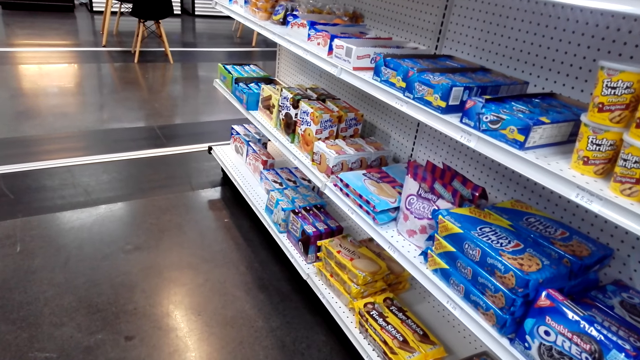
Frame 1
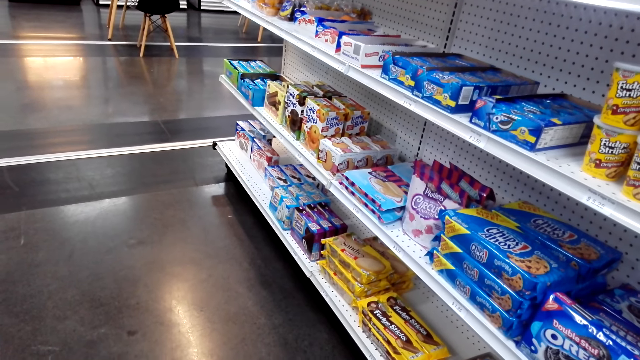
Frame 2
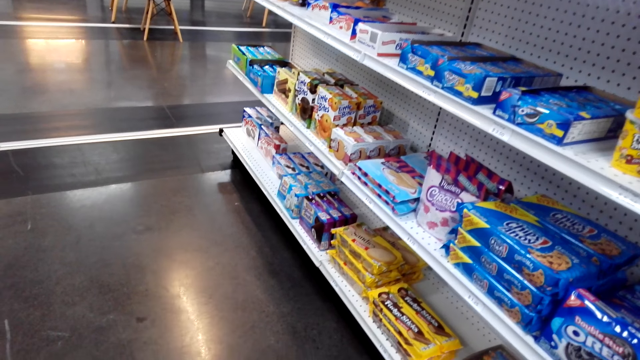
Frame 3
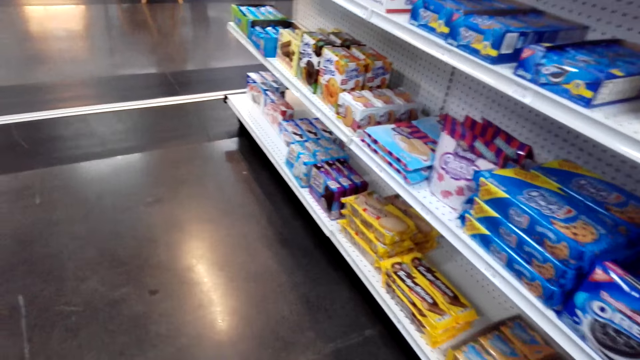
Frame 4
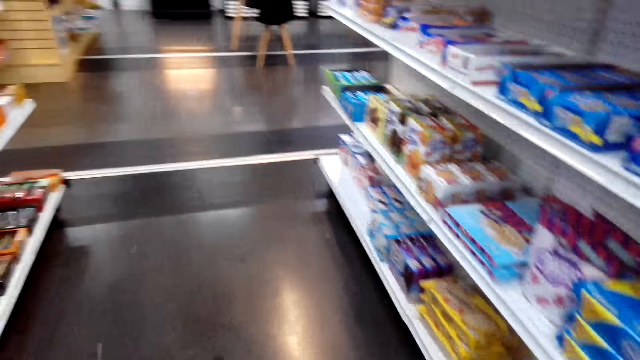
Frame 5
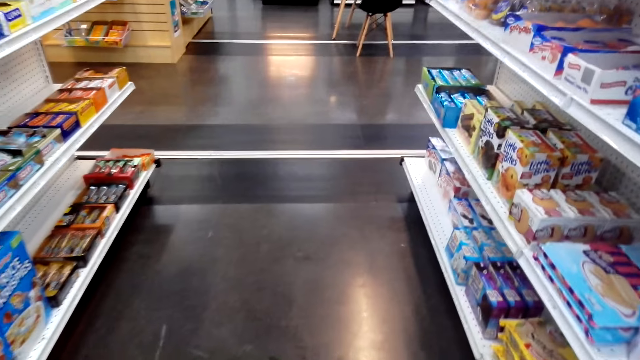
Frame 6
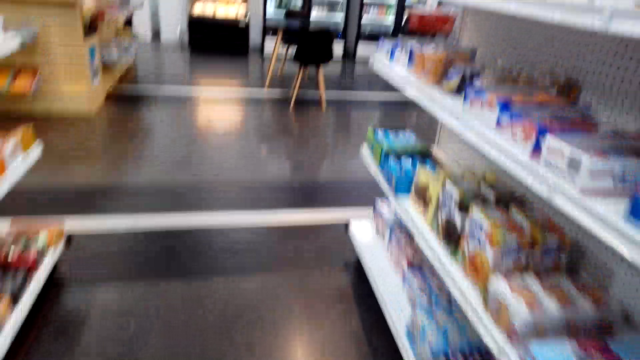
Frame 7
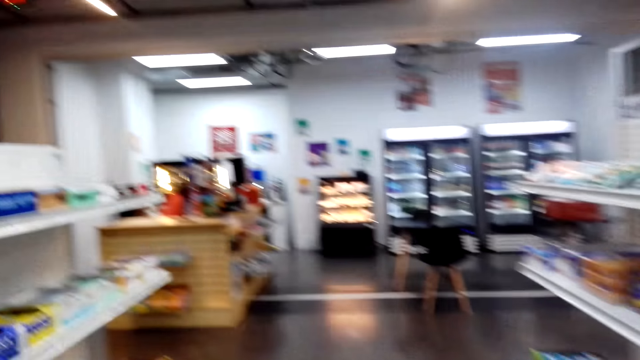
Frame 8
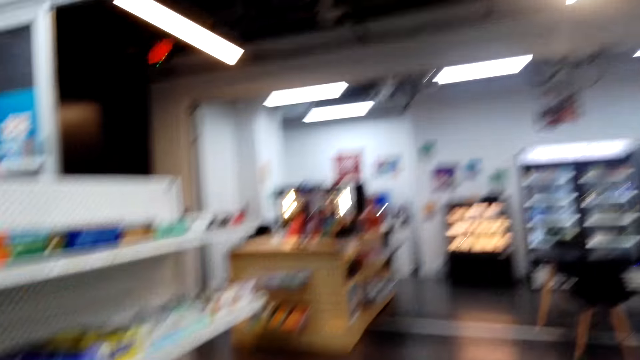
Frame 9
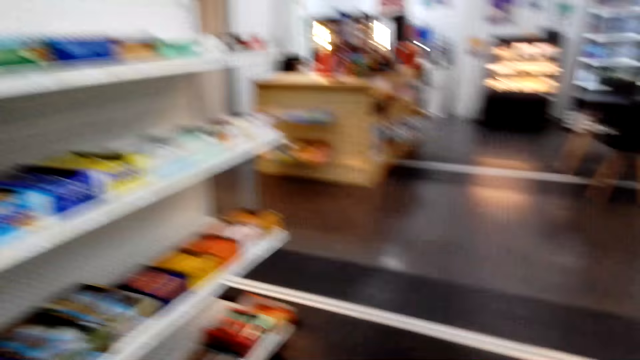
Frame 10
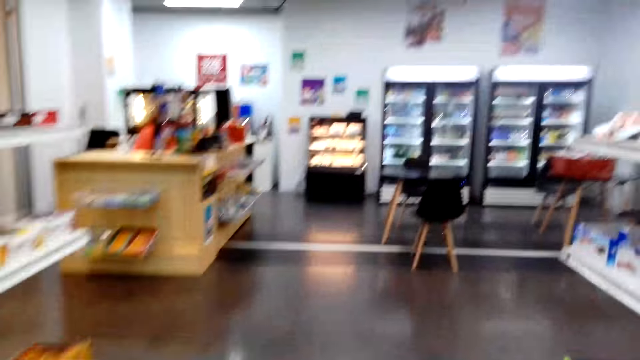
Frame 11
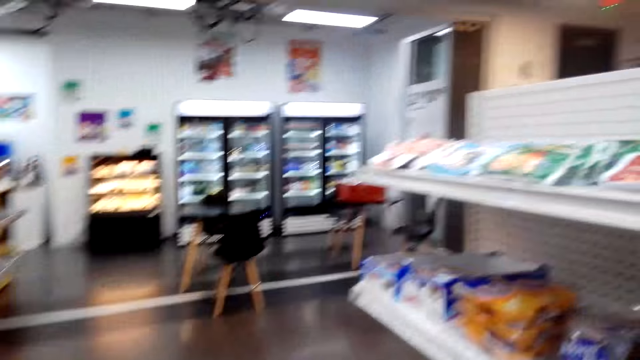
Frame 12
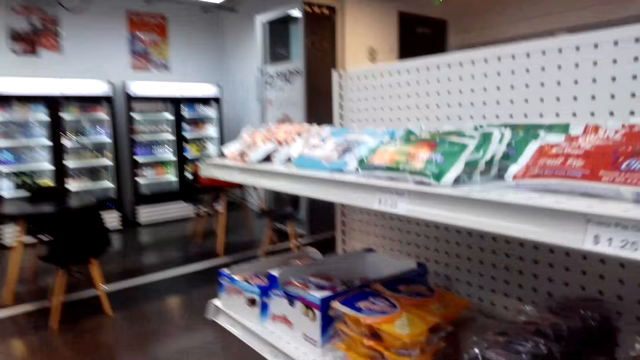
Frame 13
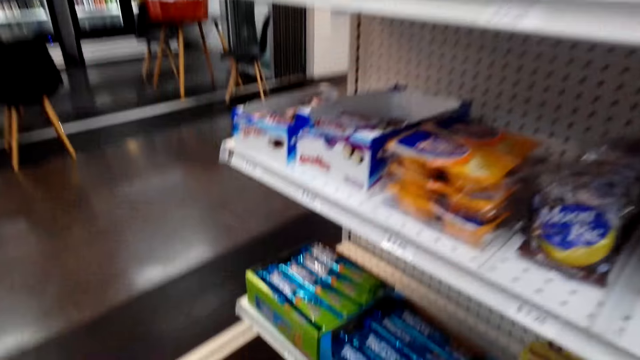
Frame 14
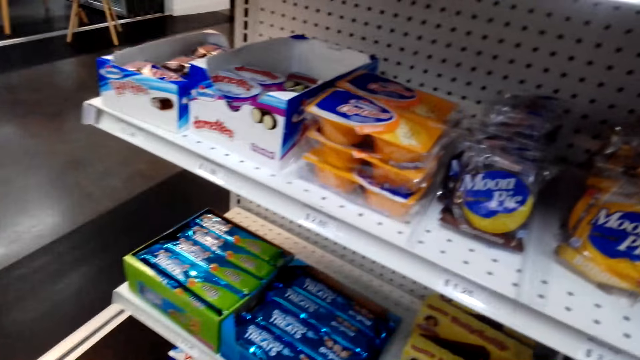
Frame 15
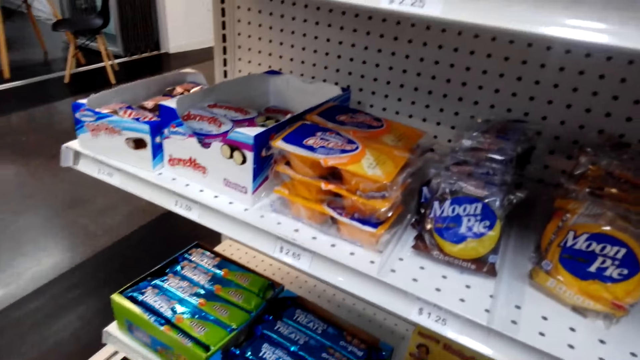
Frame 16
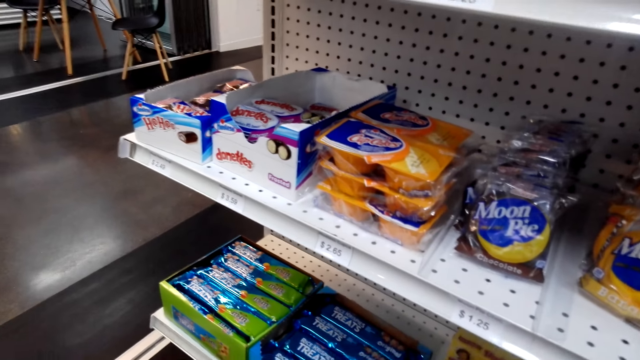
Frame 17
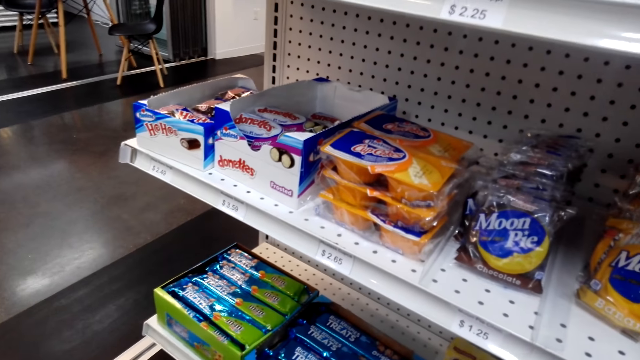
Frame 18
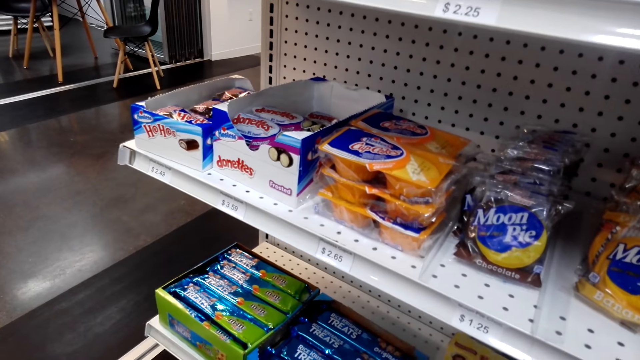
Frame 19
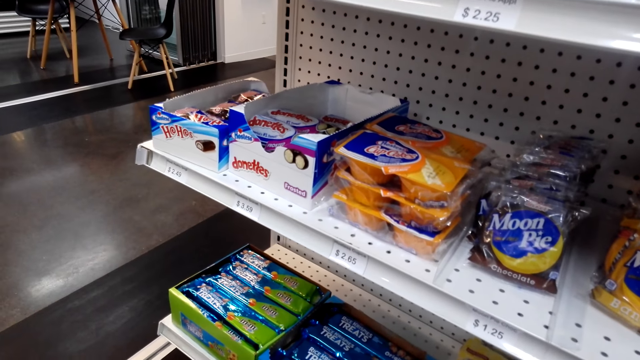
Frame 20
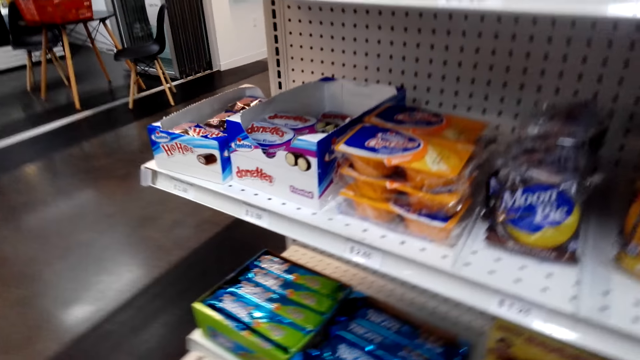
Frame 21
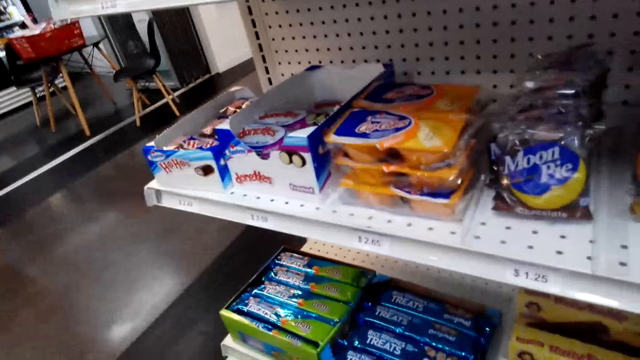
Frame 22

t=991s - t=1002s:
The camera wearer walks around and stands.

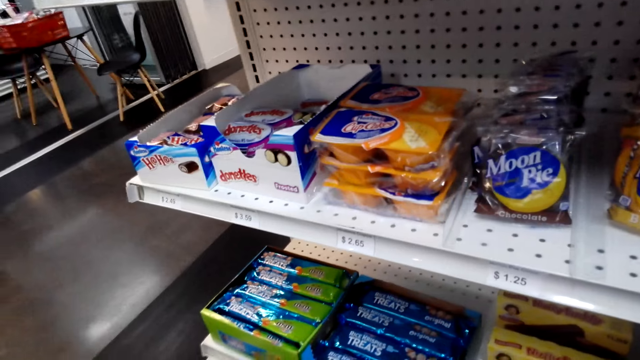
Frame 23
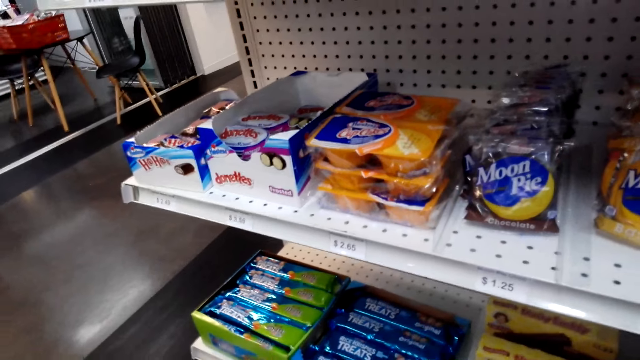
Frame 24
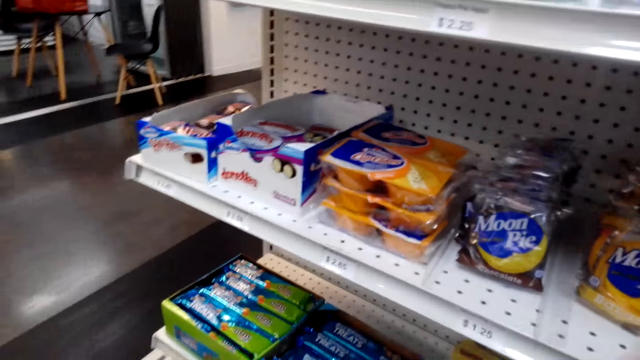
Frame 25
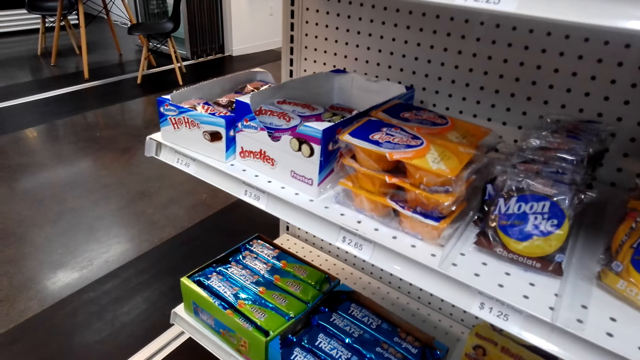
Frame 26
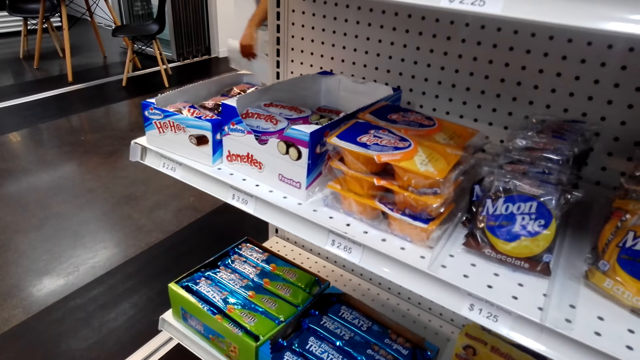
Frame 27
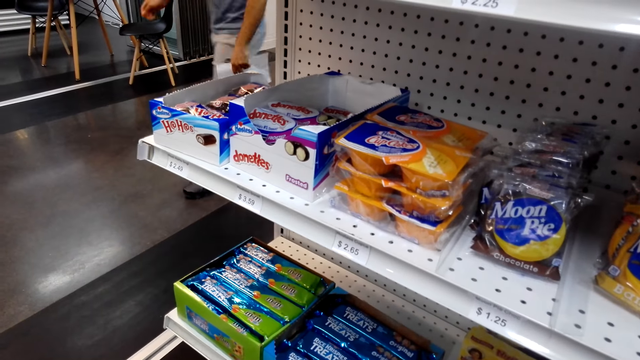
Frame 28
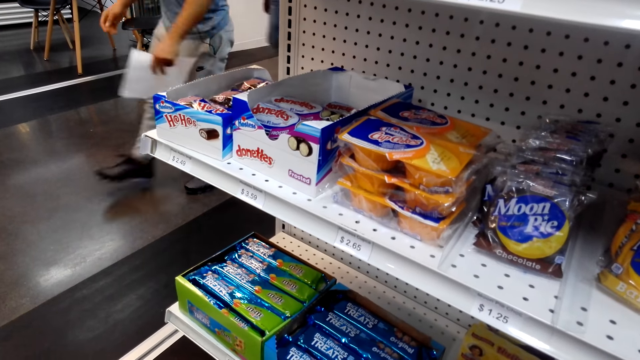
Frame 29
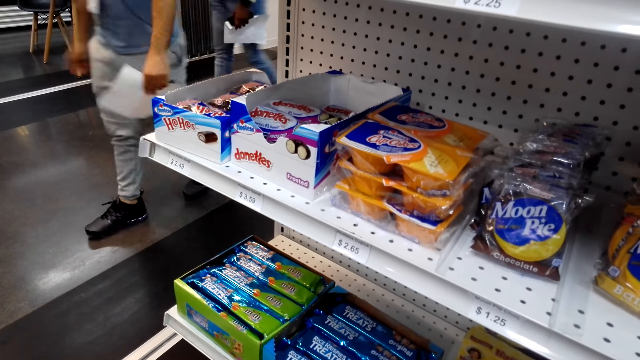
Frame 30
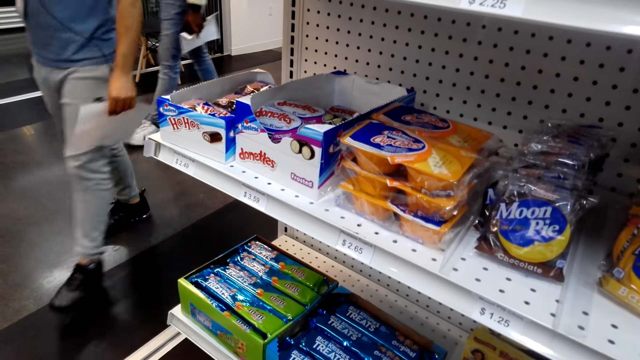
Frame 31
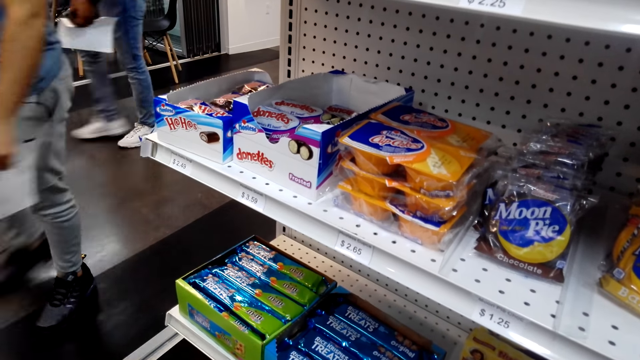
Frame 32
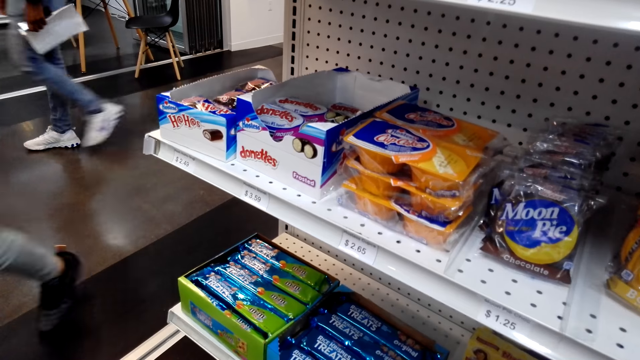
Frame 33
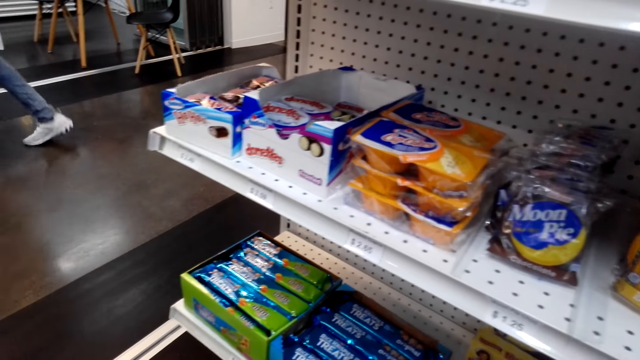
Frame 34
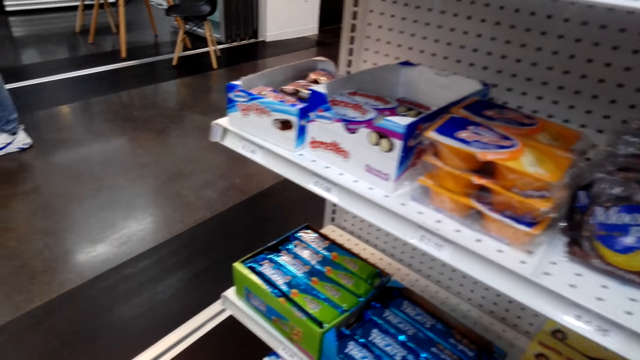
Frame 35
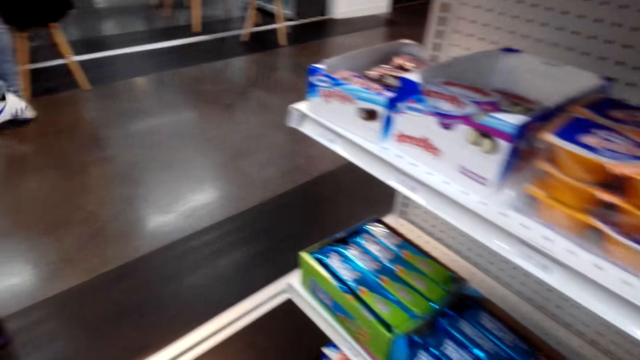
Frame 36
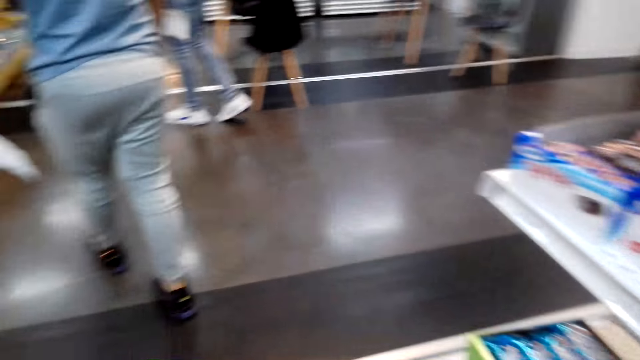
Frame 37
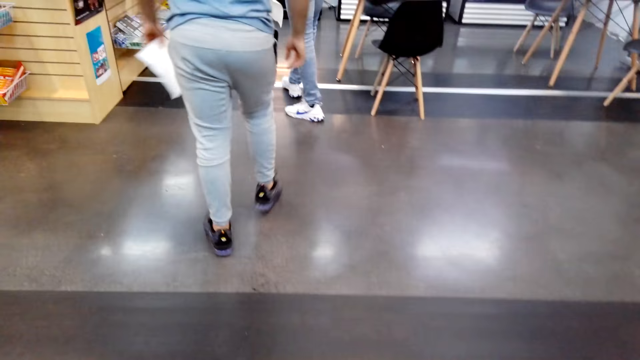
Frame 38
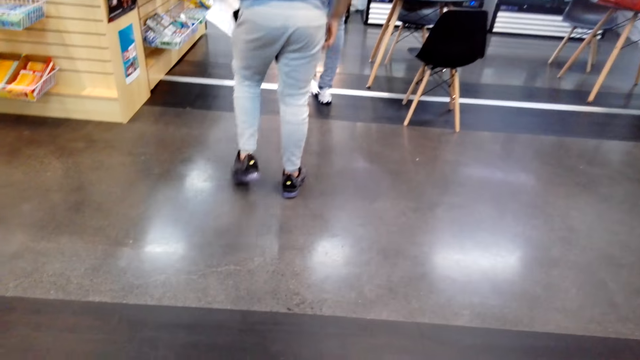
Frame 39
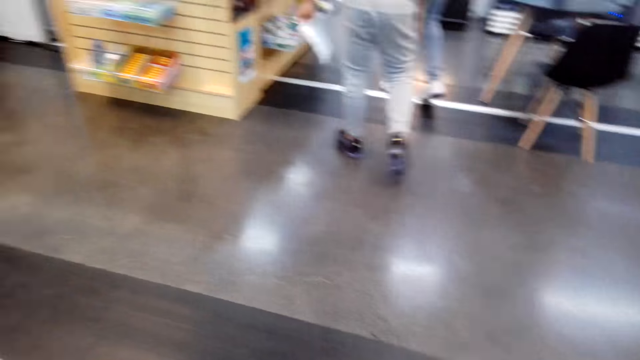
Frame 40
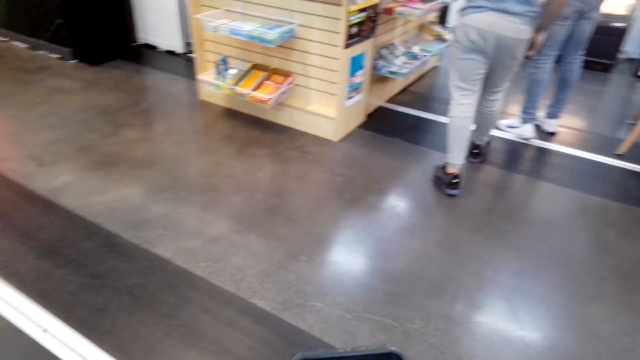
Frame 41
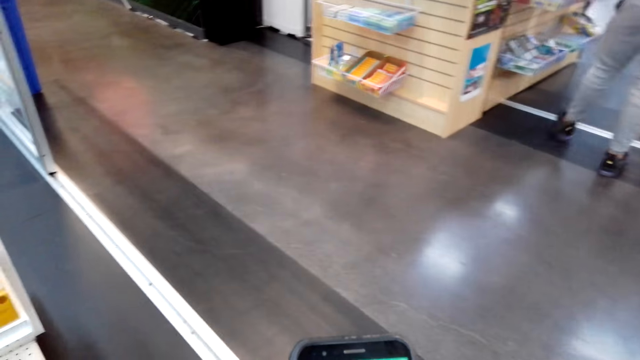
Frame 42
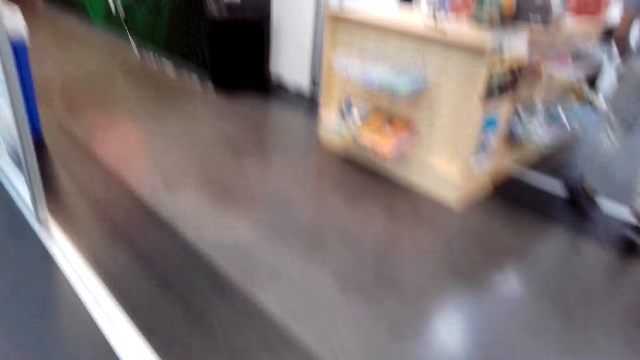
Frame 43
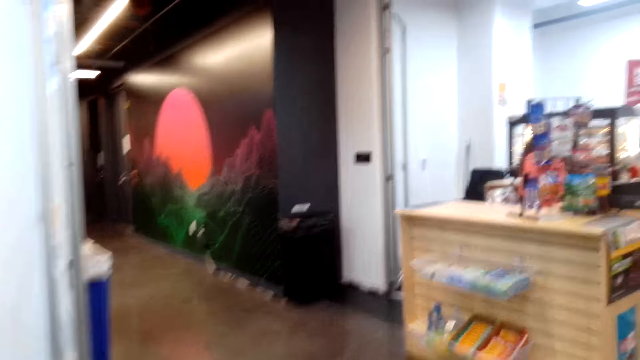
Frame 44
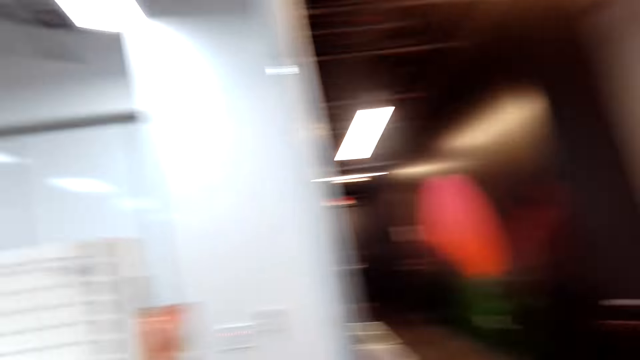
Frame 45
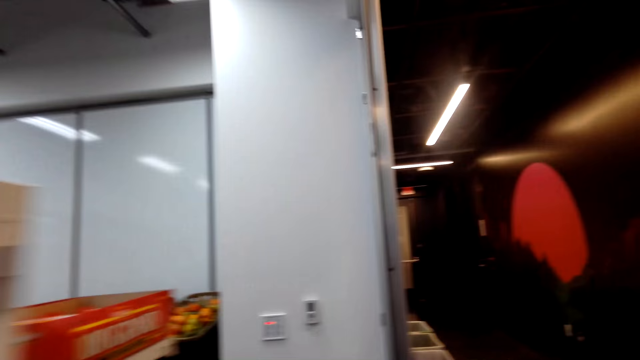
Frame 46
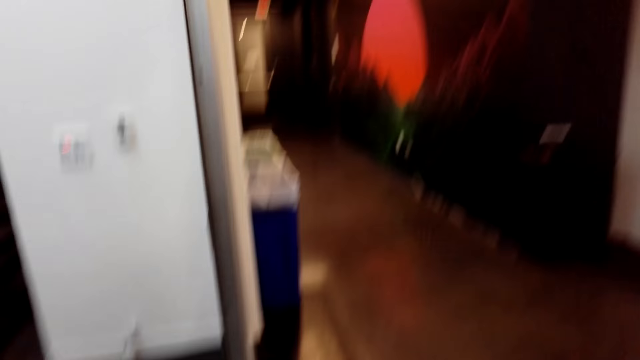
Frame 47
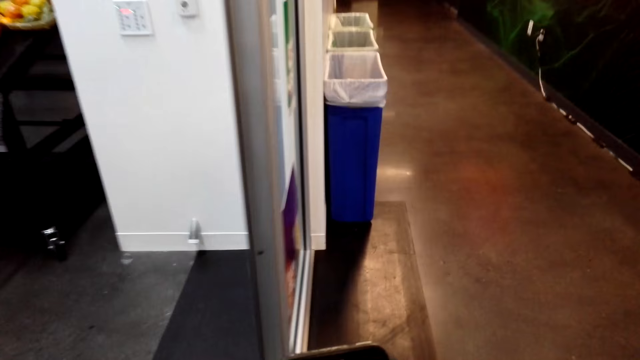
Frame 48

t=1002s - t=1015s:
A person walks around. Another person walks around. The camera wearer walks around.
